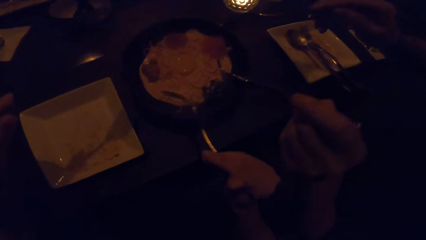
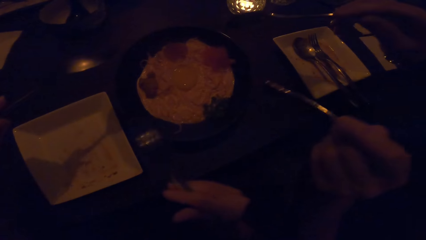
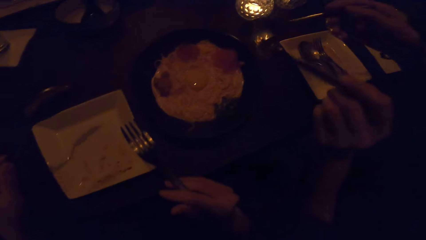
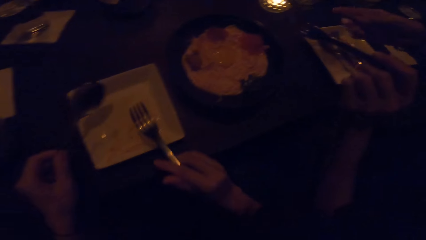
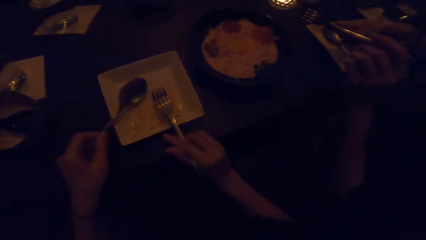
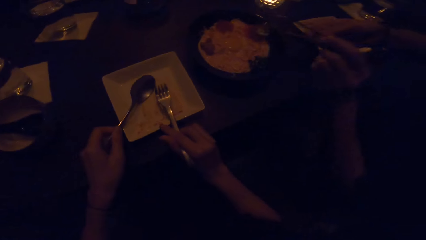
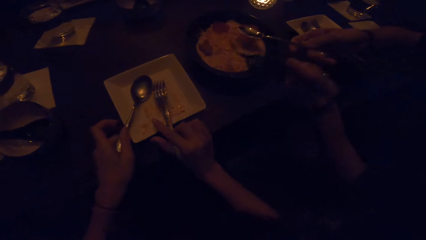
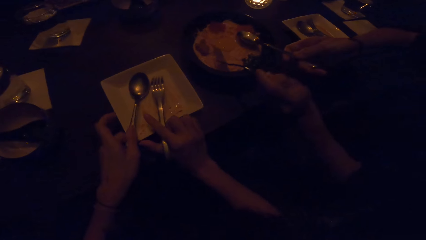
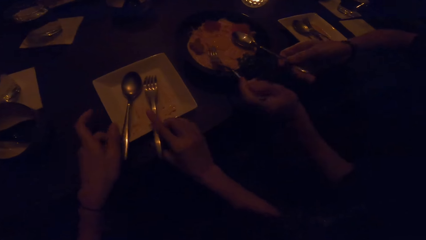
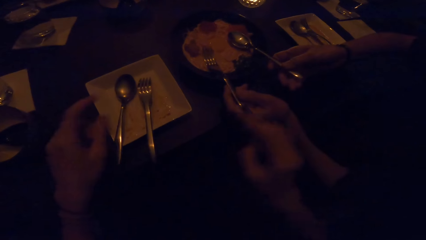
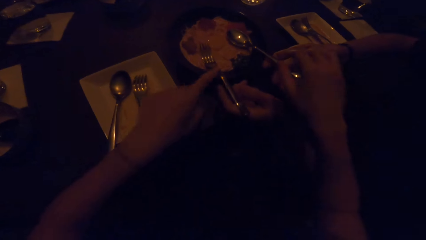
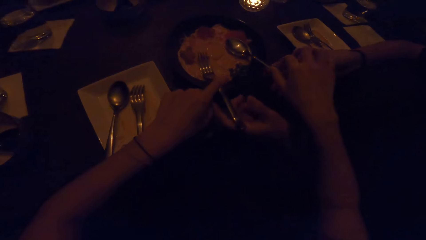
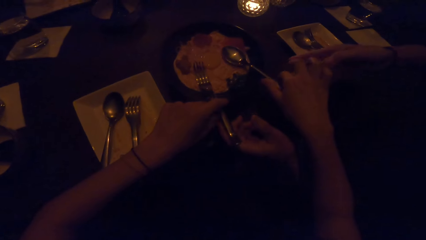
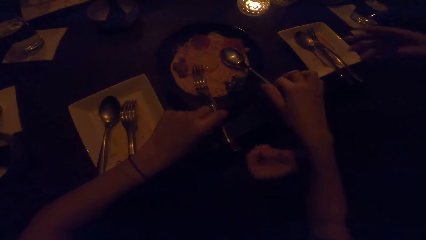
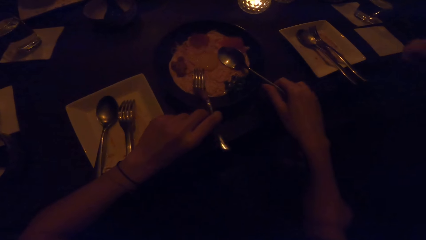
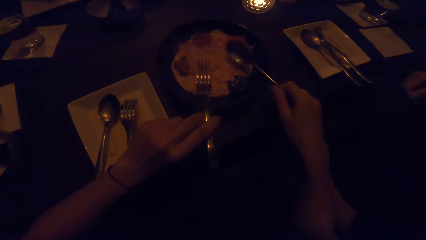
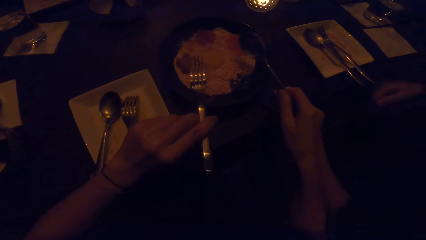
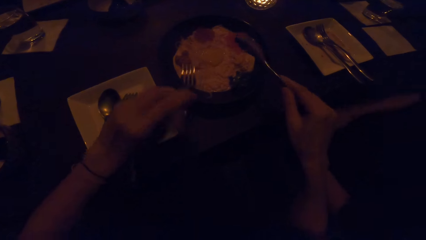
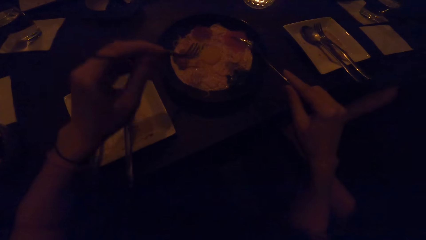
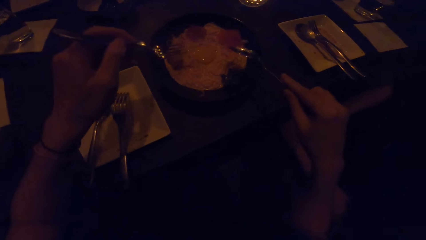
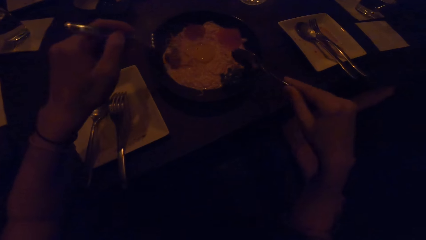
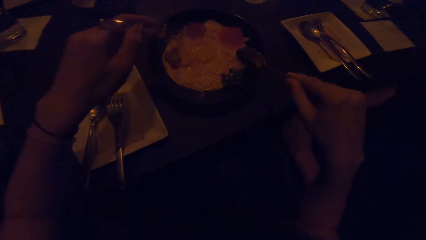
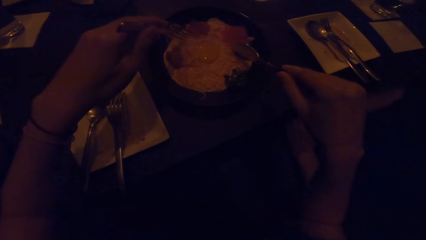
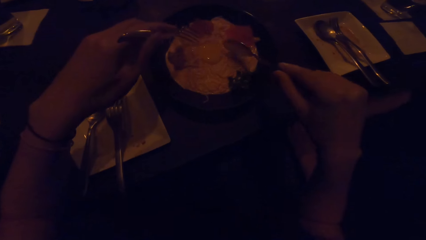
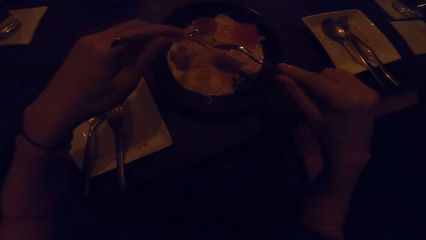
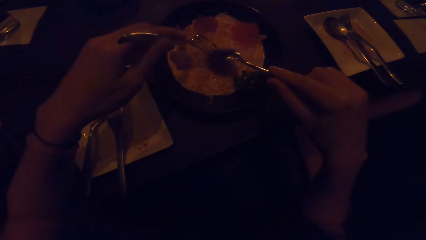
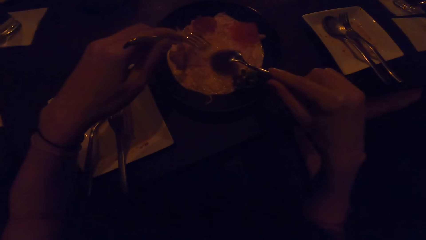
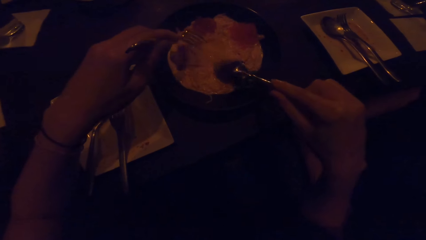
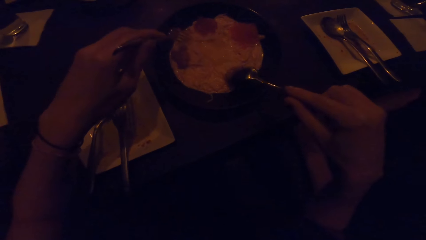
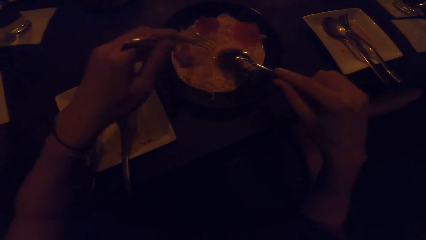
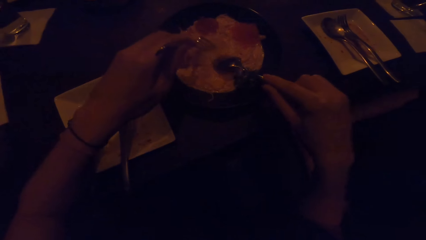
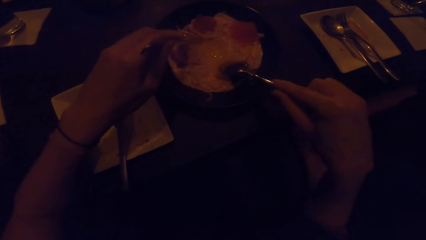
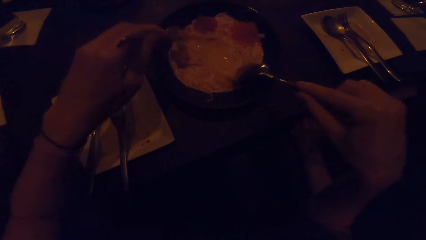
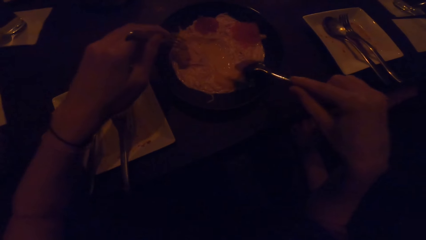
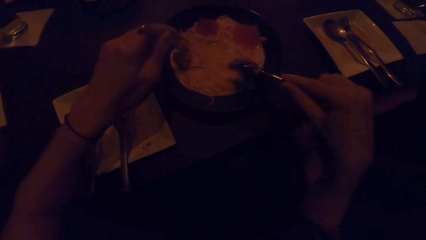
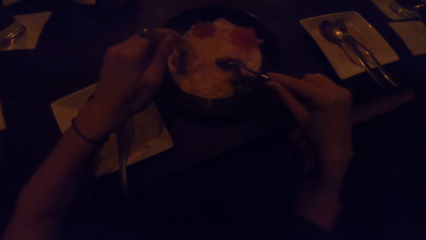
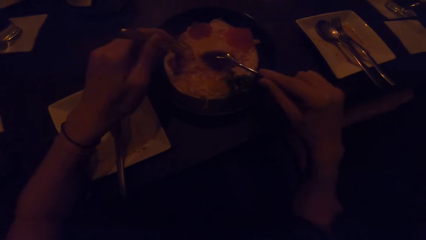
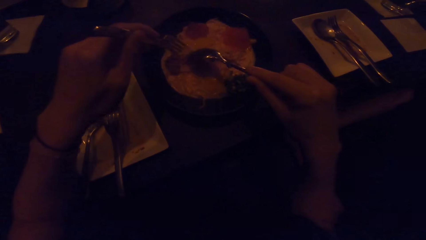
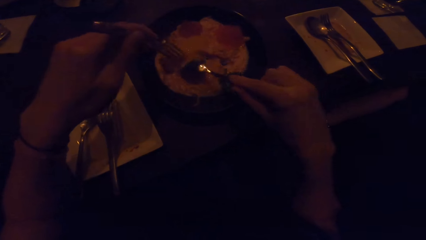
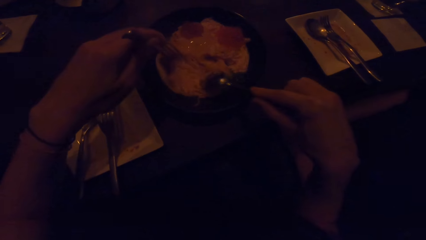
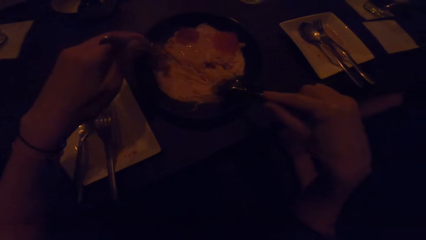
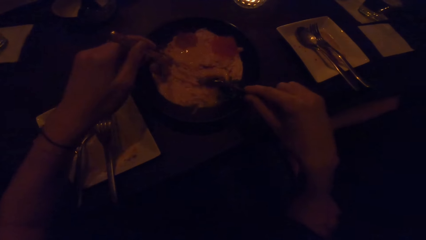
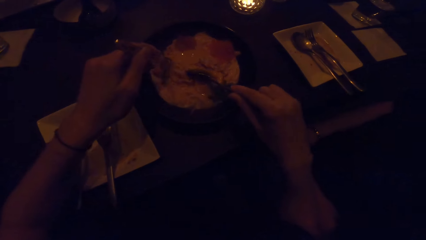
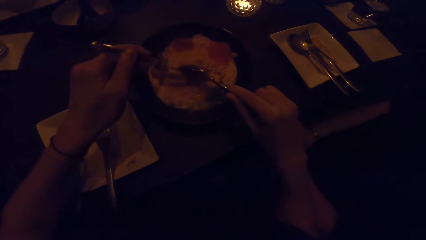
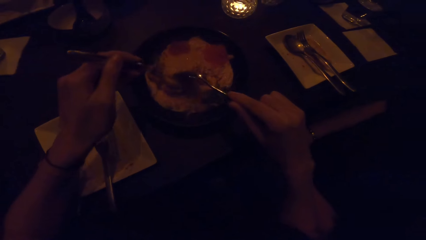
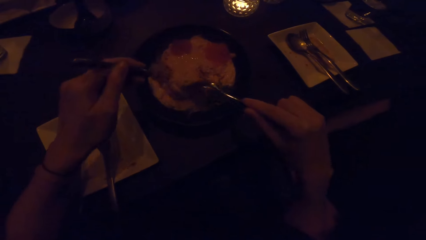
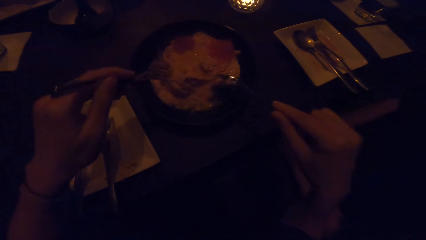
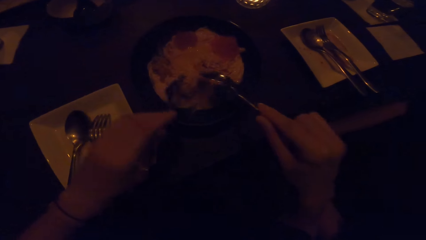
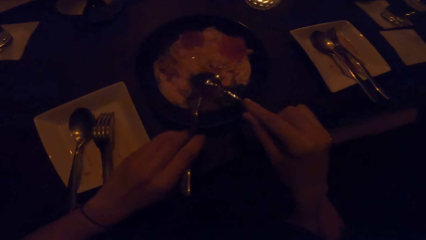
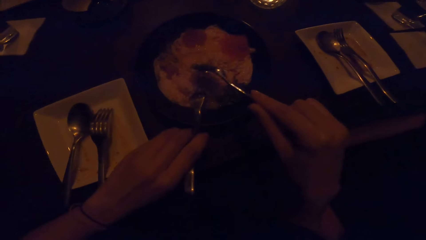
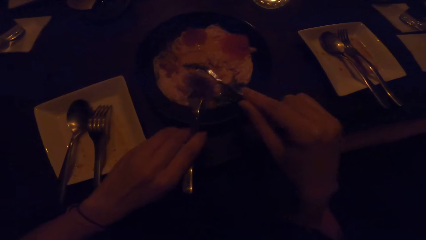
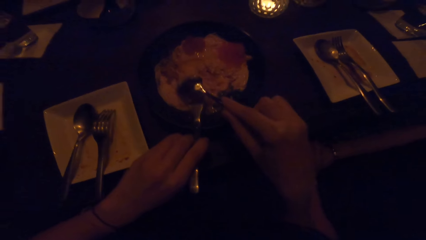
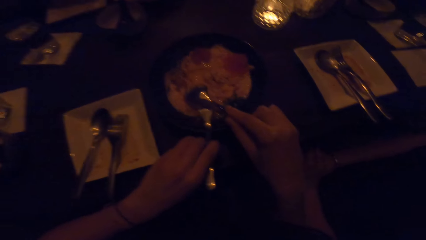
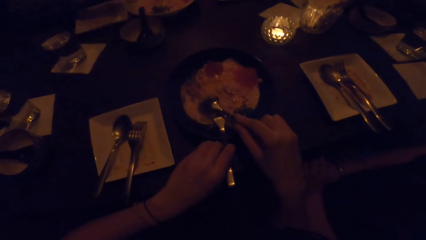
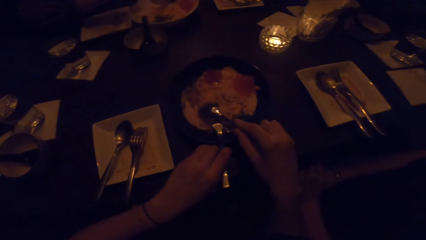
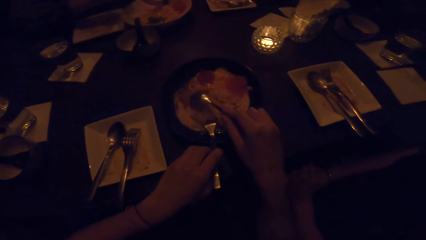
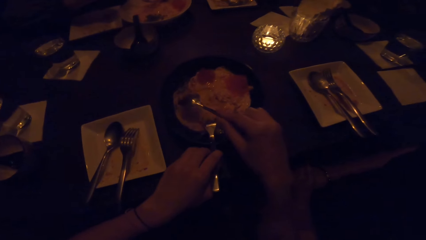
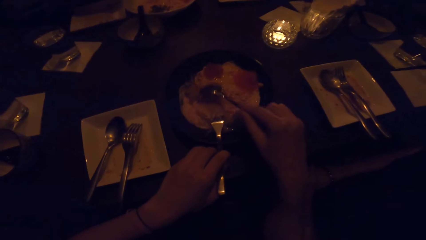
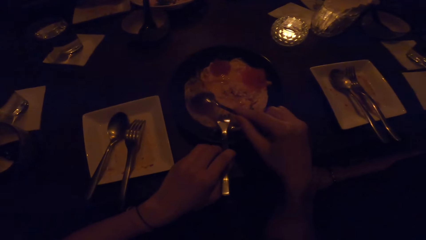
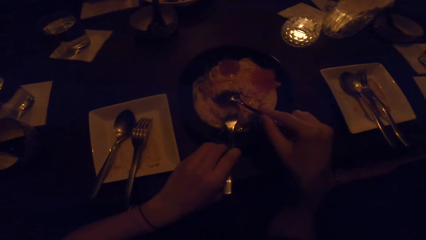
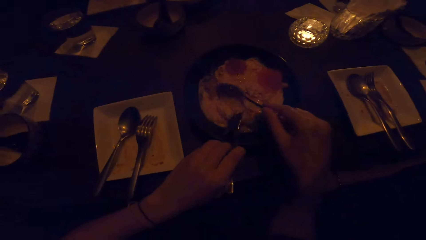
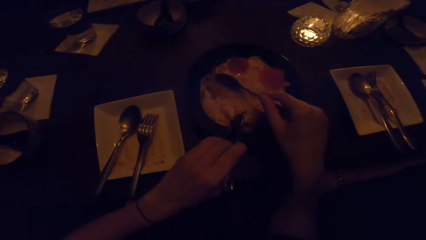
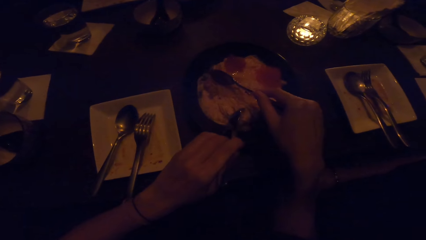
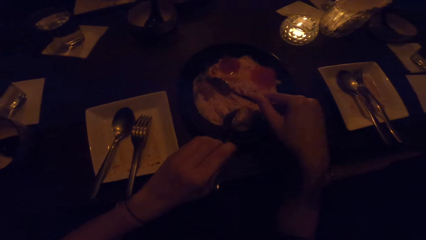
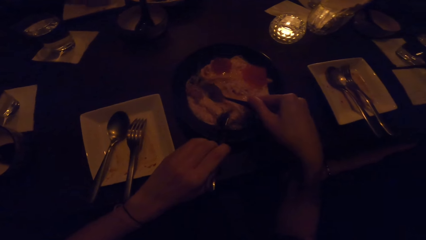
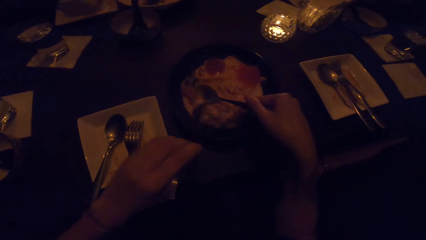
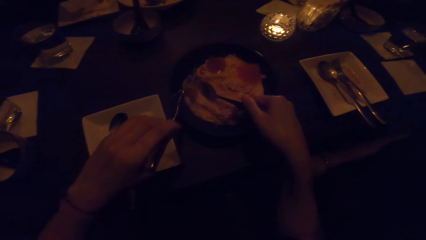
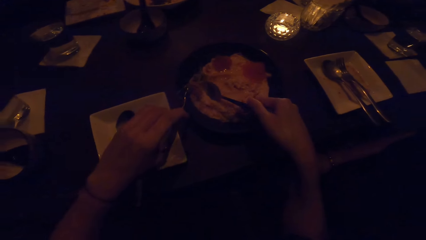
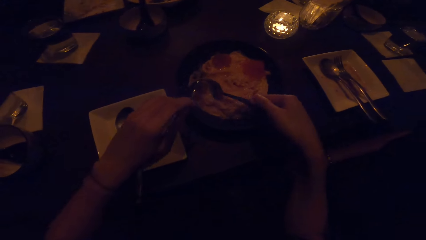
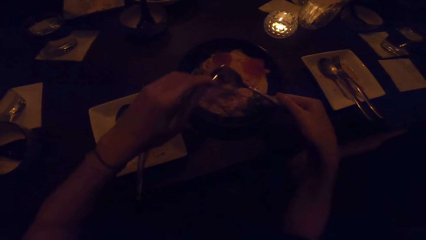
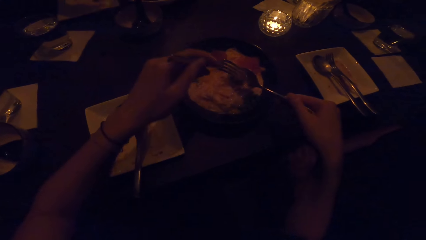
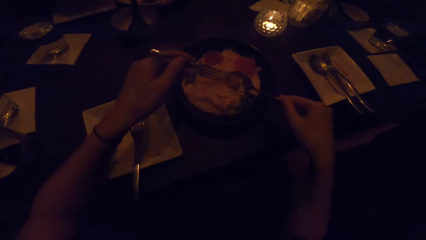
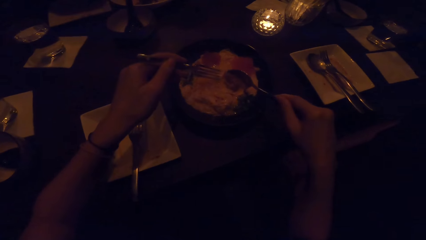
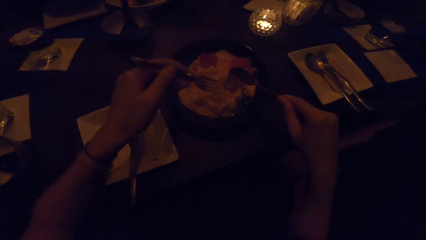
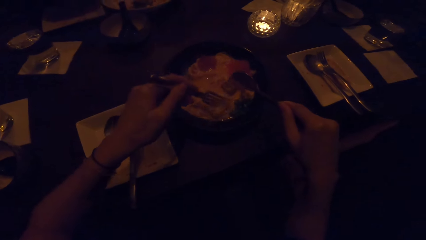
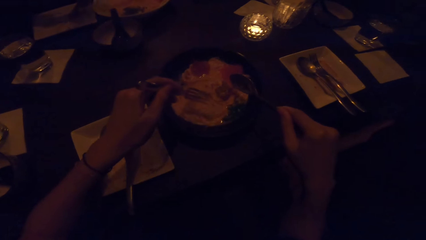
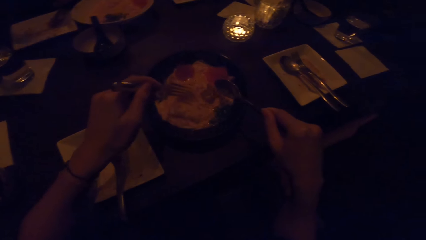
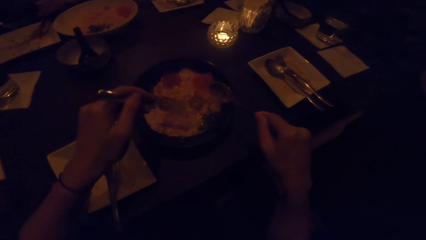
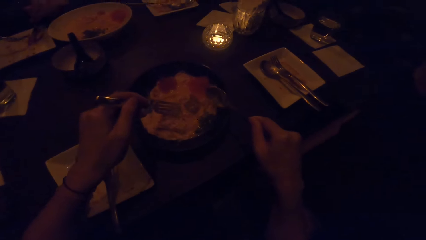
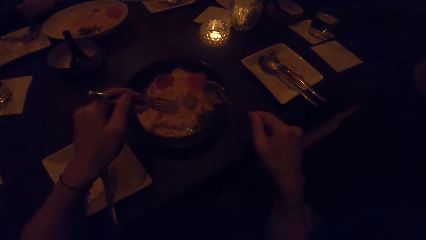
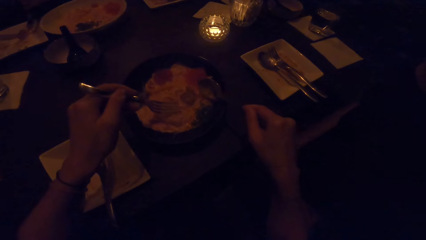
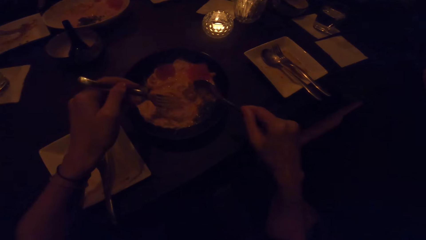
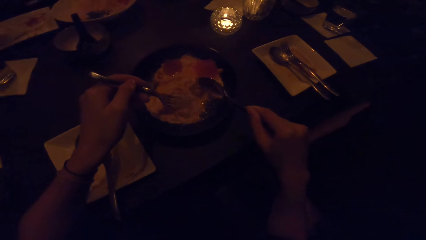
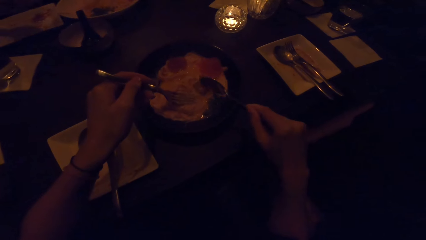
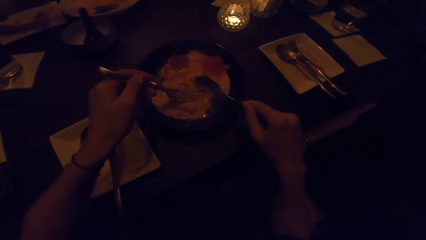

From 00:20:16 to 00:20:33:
The camera wearer drops the cutleries in her hands on the plate in front of her. A man puts a fork and spoon on the bowl. The camera wearer picks up cutleries with both hands from another plate. She holds the serving fork and spoon. She mixes food in the plate with the cutleries.
